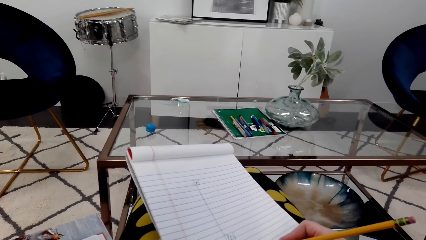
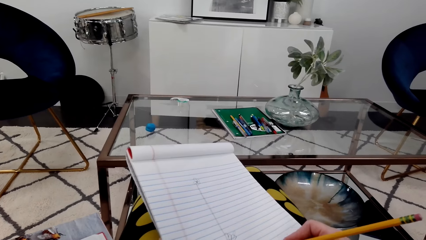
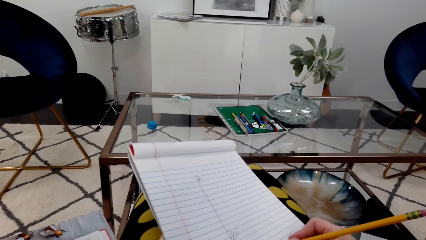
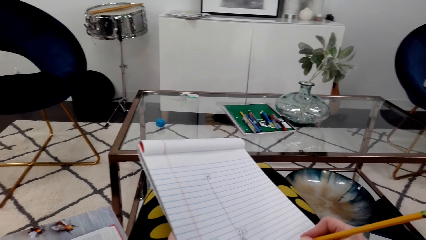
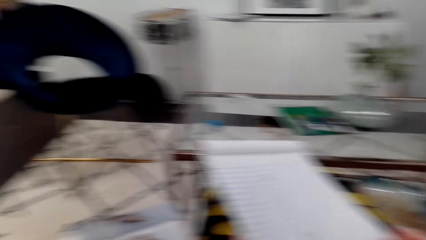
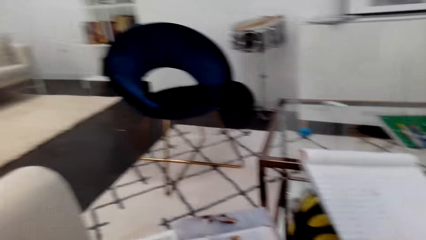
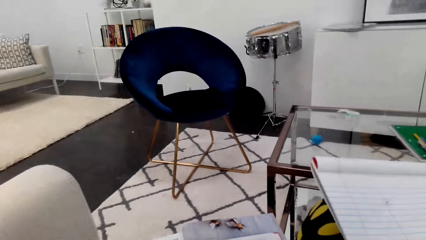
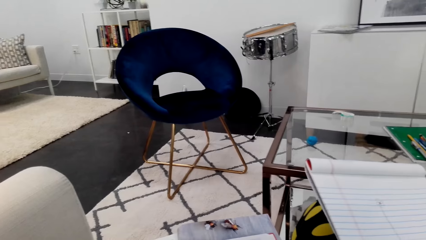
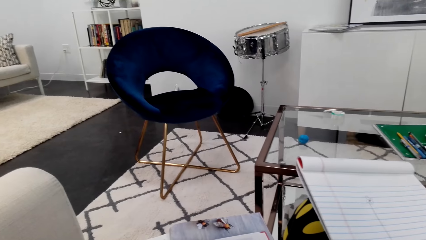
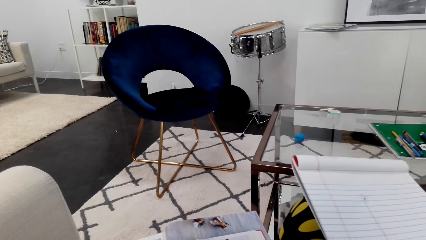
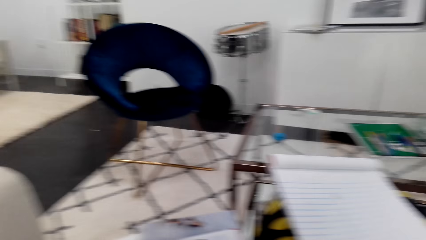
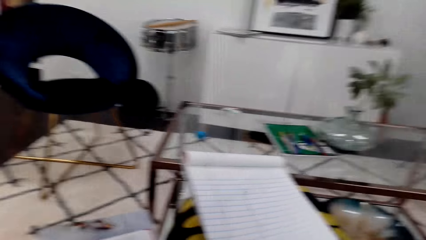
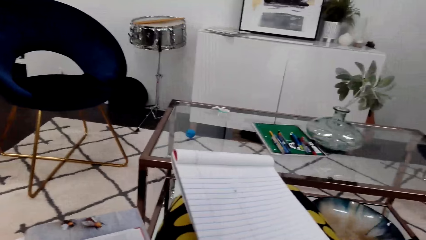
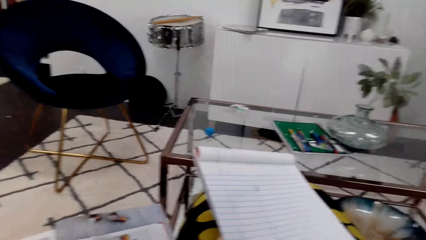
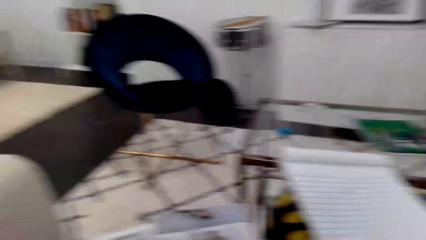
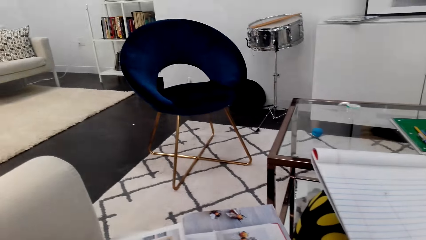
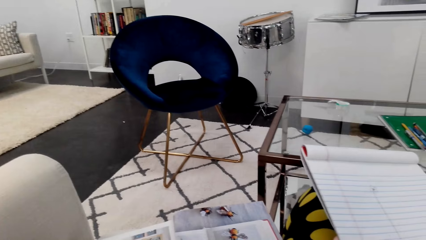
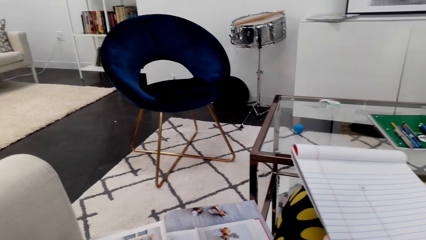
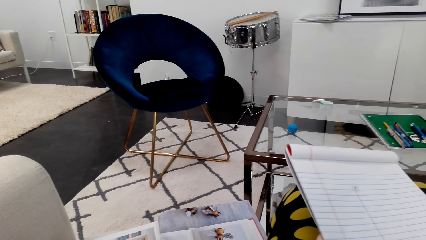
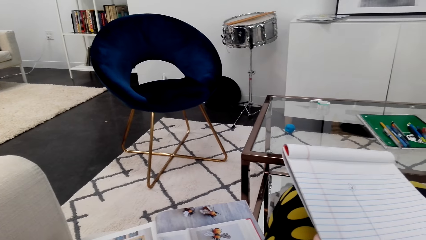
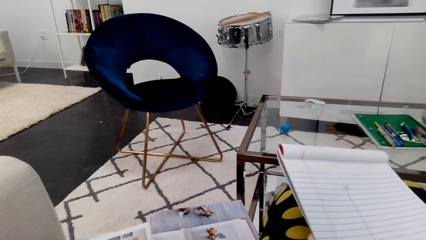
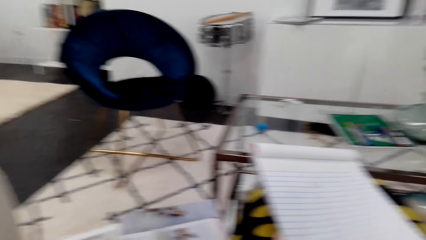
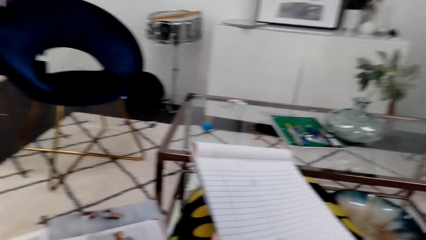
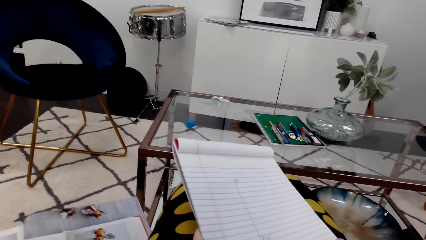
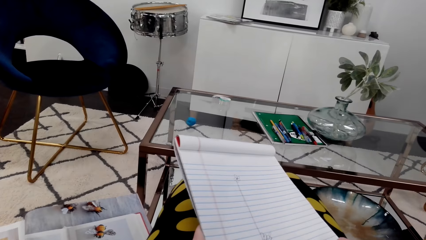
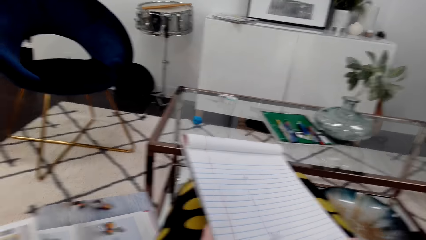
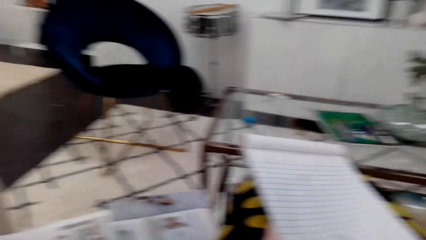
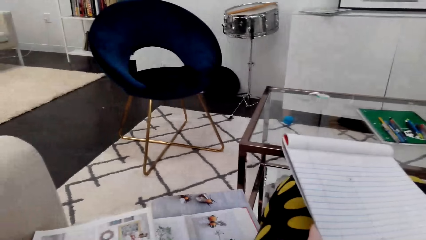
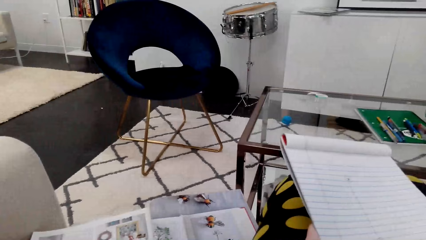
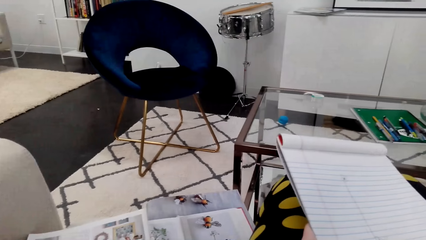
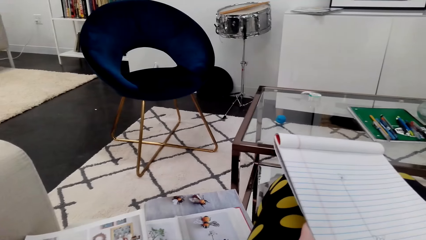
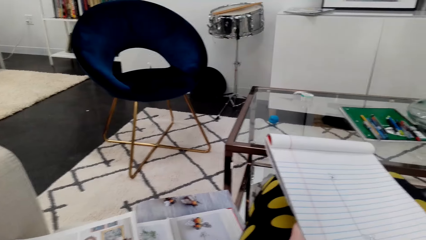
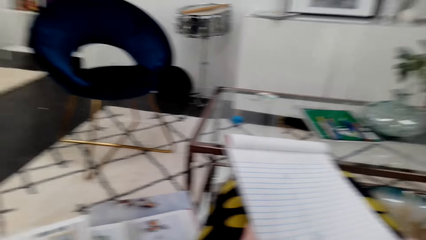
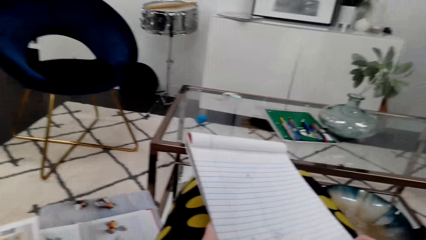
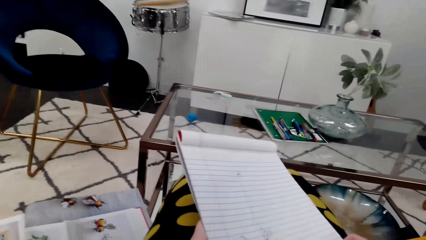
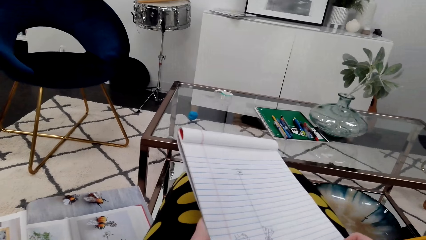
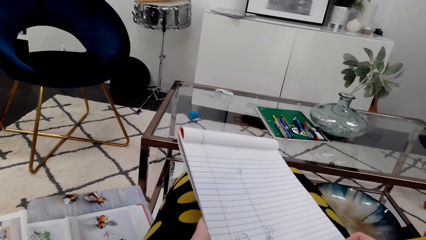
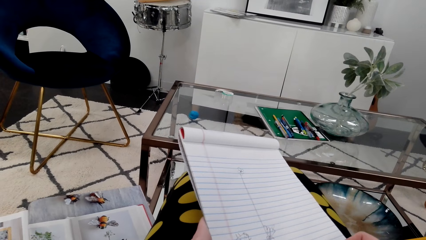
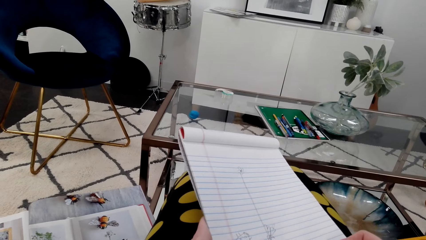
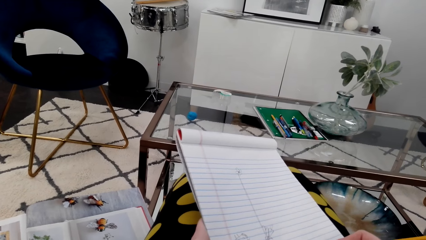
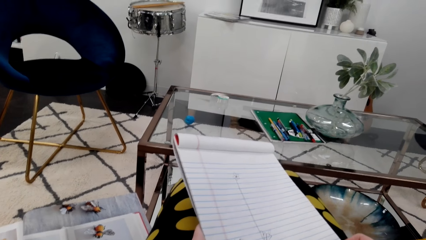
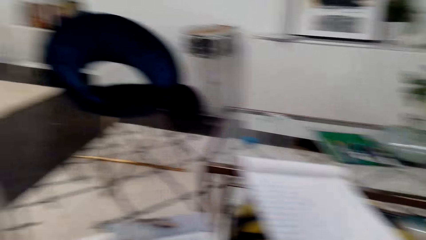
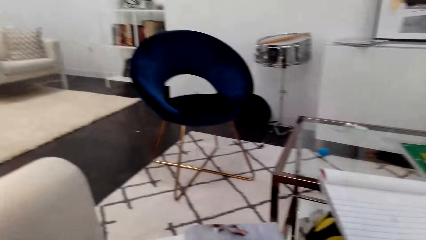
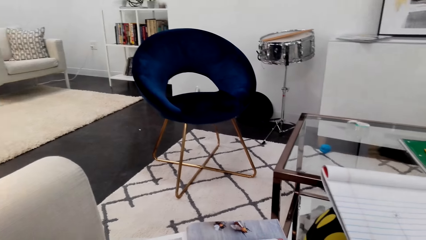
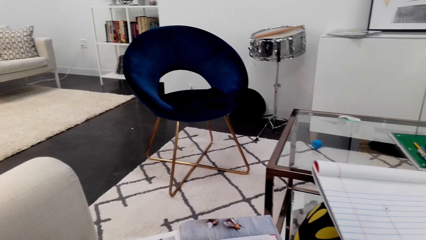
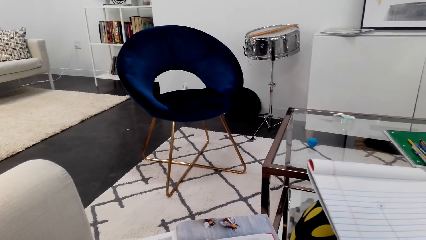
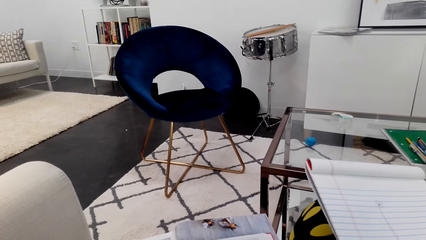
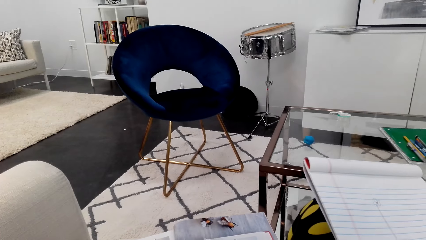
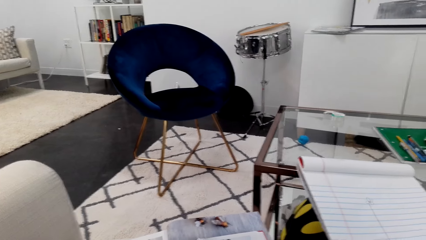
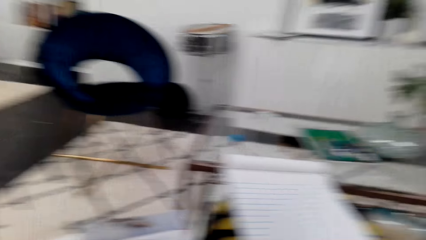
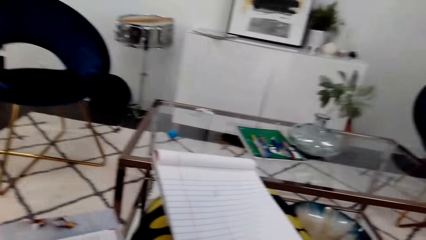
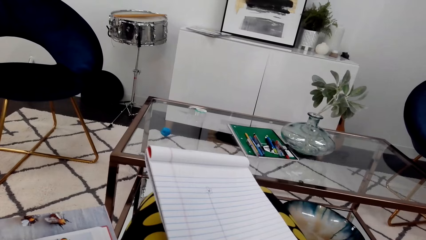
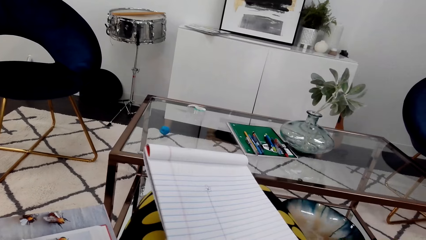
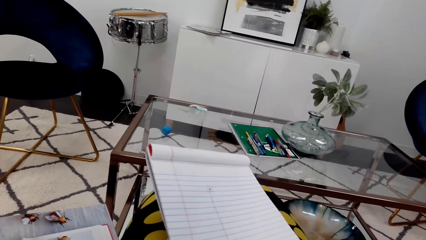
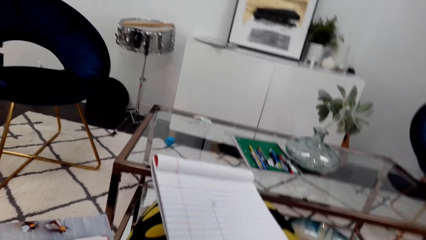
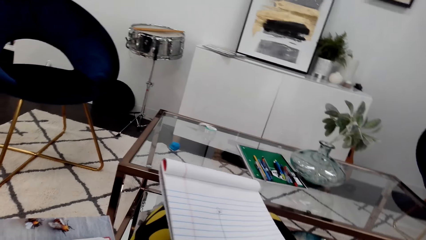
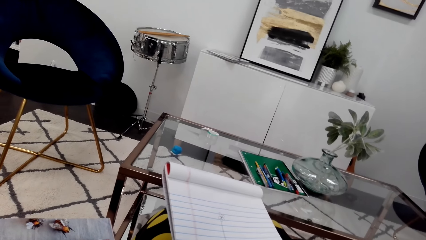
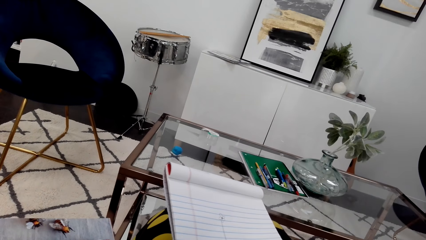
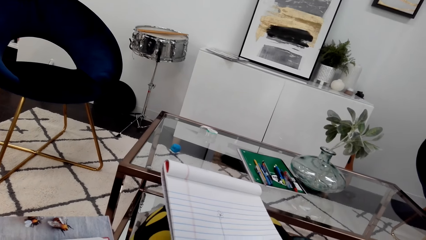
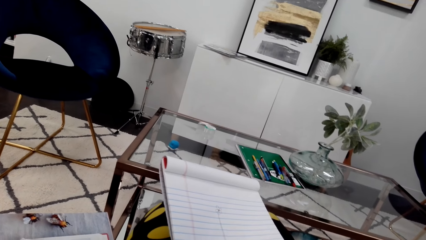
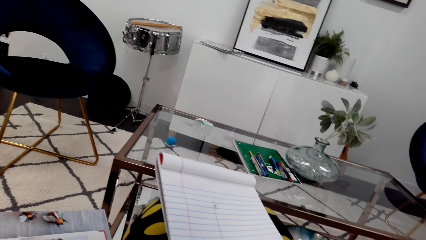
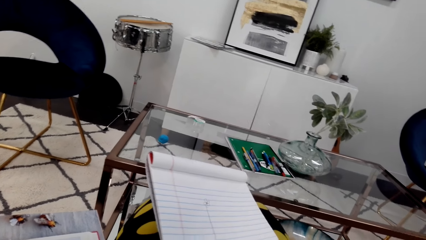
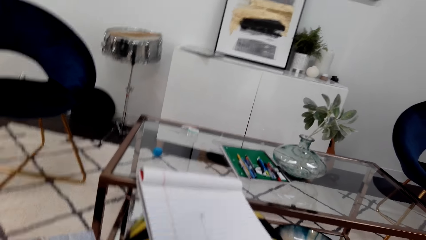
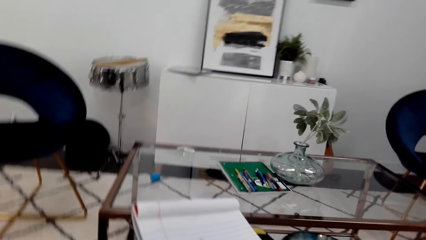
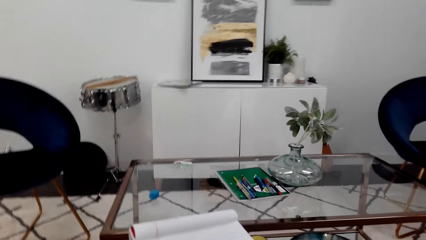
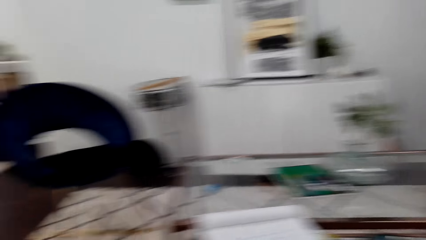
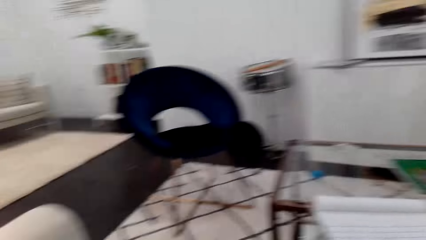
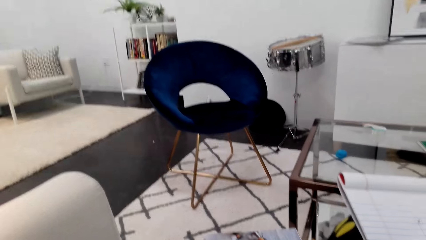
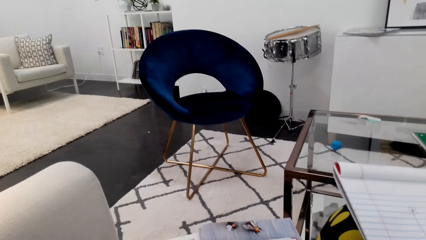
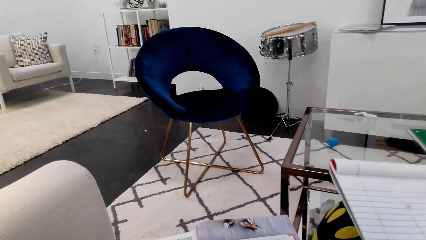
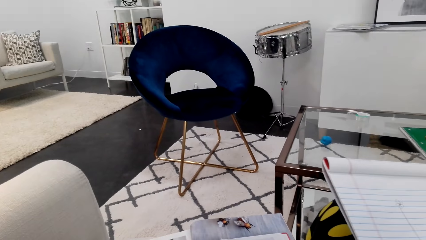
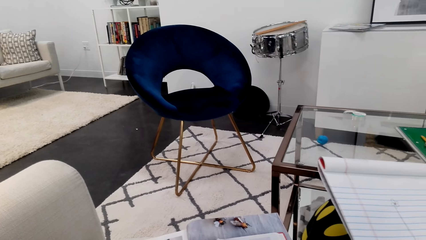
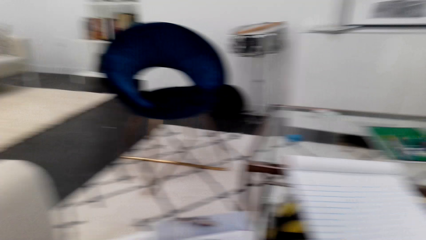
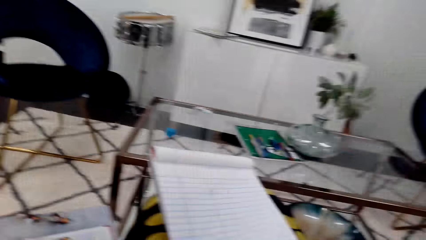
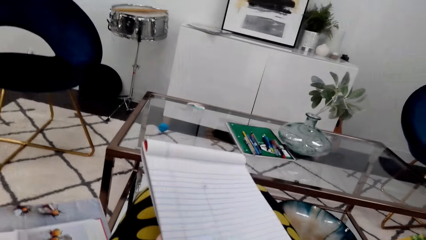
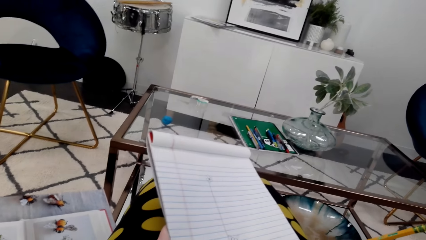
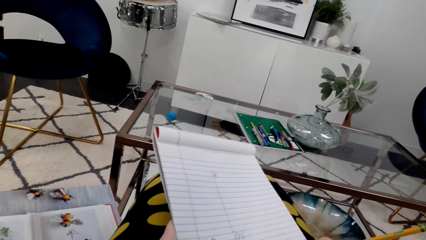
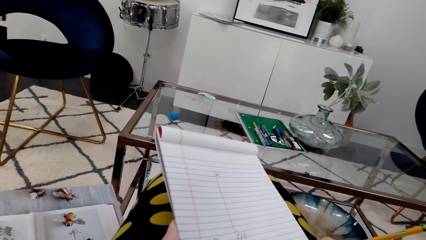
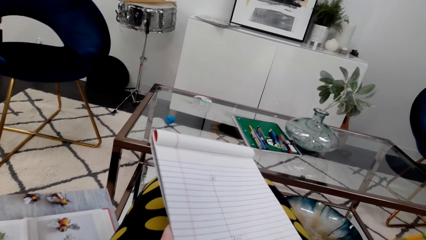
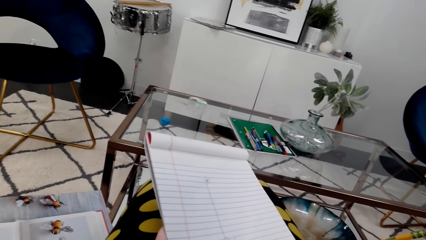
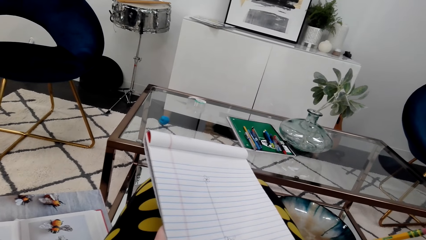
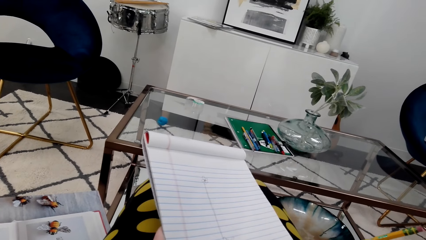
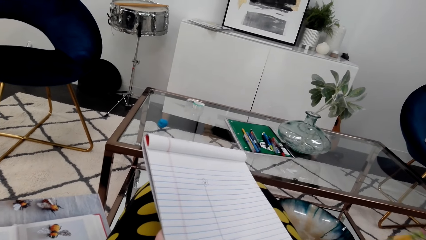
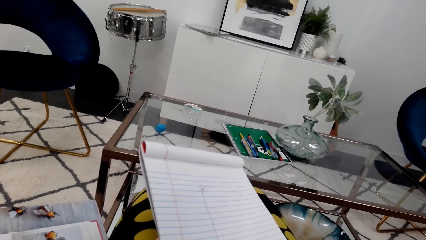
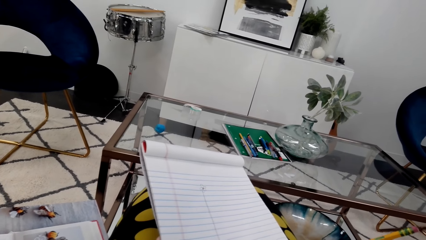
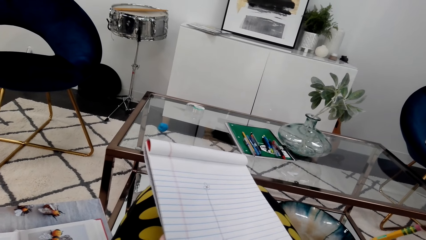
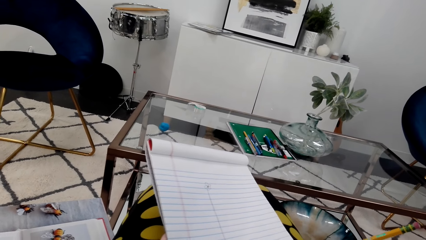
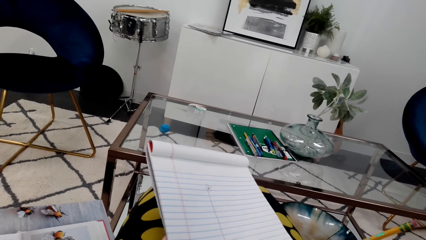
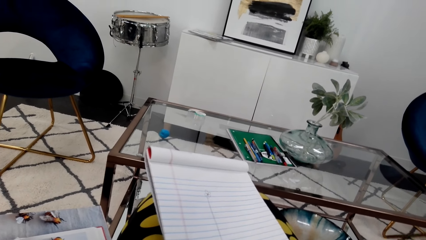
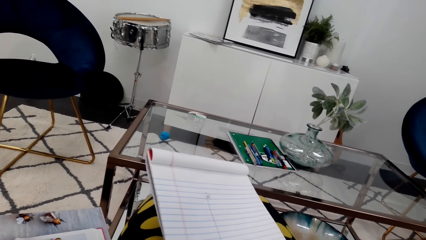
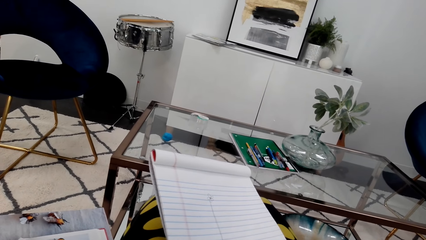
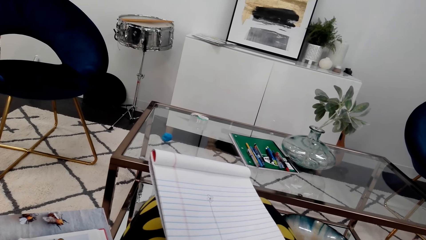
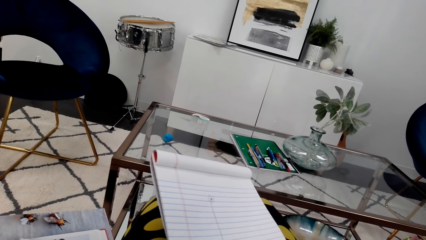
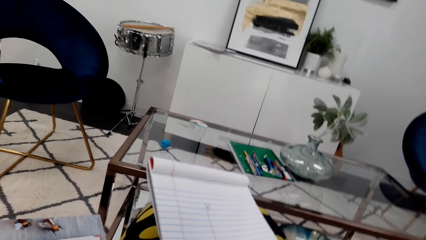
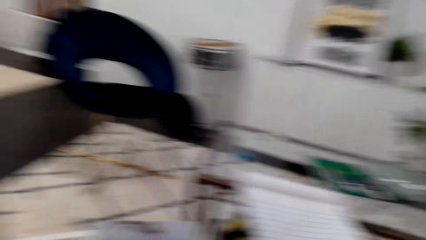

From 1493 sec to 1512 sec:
The camera wearer draws on a notebook. They look at a picture in a magazine. They draw on the notebook. They look at the picture in the magazine. They draw on the notebook. They look at the picture in the magazine. They draw on the notebook. They look at the picture in the magazine. They draw on the notebook. They look at the picture in the magazine. They draw on the notebook. They look at the magazine and book.
